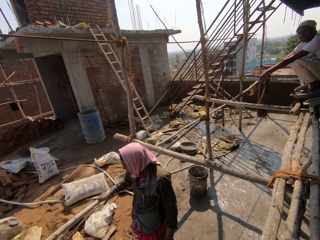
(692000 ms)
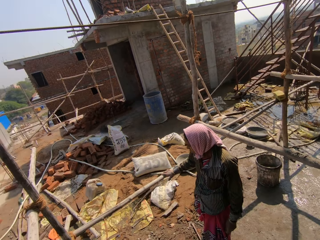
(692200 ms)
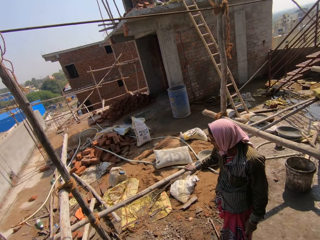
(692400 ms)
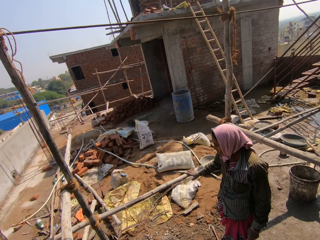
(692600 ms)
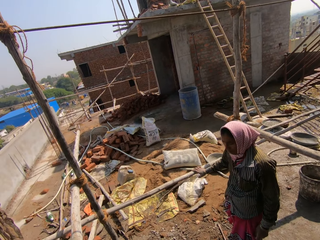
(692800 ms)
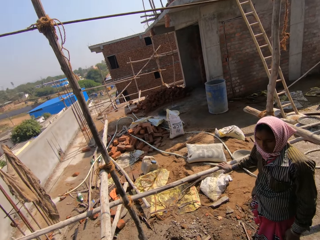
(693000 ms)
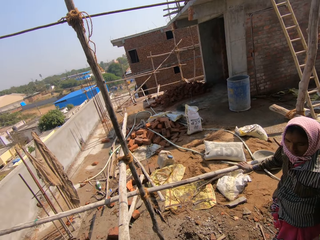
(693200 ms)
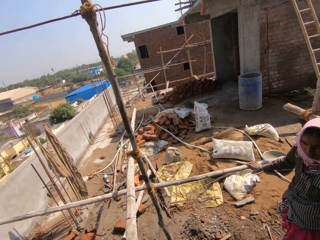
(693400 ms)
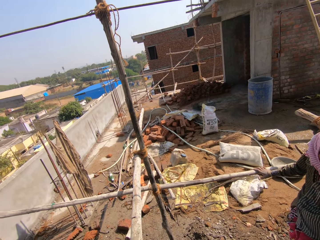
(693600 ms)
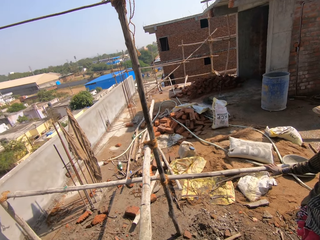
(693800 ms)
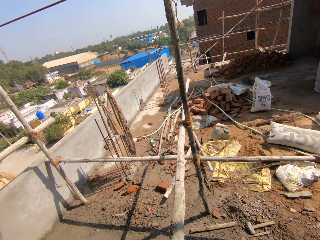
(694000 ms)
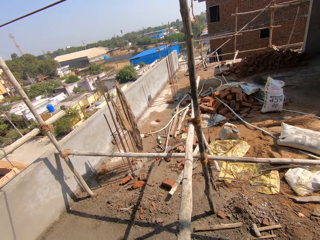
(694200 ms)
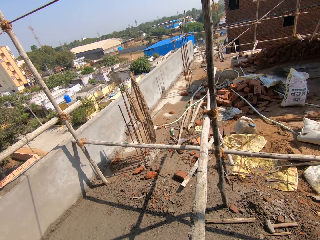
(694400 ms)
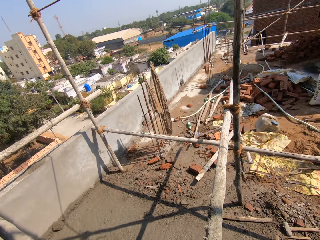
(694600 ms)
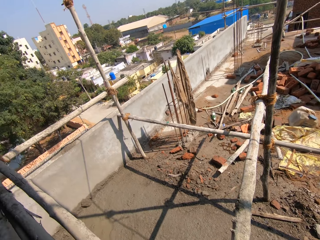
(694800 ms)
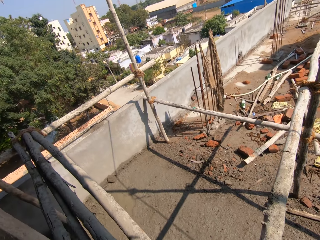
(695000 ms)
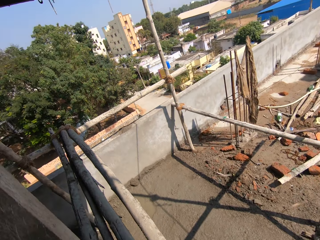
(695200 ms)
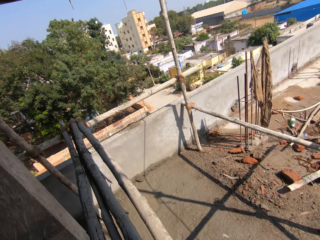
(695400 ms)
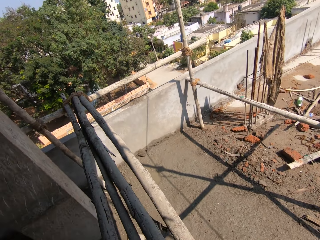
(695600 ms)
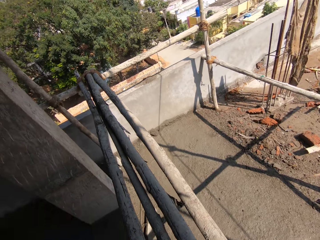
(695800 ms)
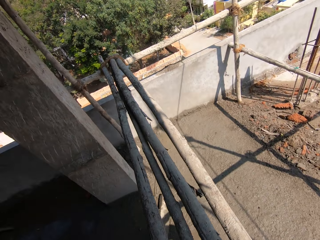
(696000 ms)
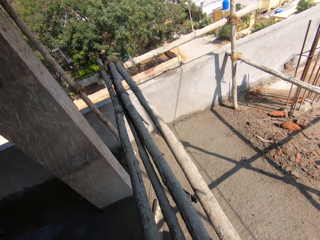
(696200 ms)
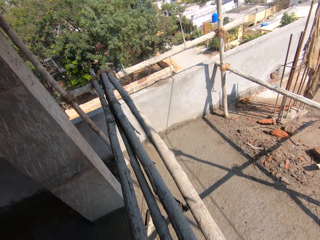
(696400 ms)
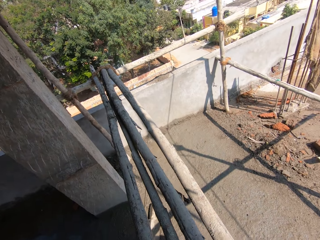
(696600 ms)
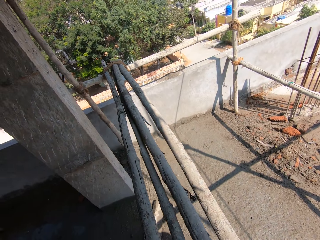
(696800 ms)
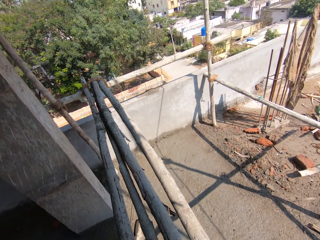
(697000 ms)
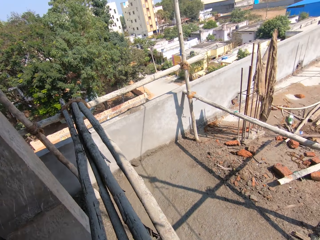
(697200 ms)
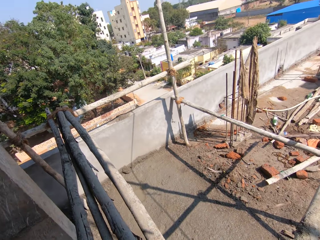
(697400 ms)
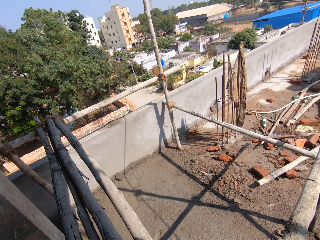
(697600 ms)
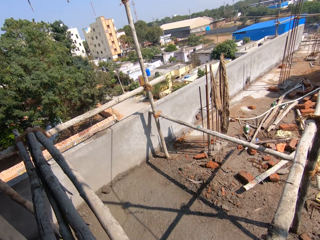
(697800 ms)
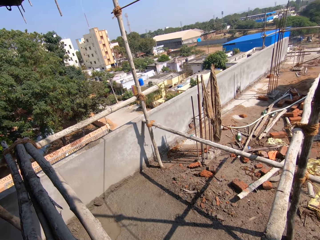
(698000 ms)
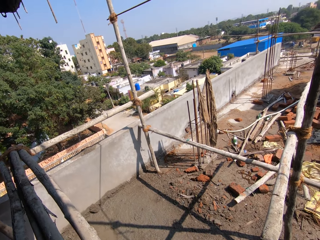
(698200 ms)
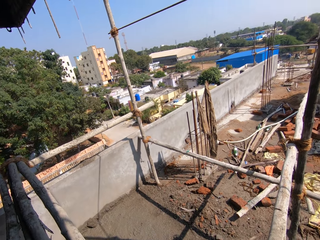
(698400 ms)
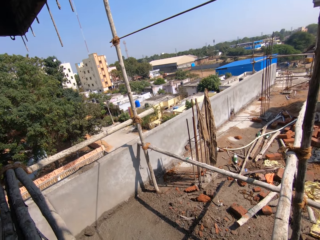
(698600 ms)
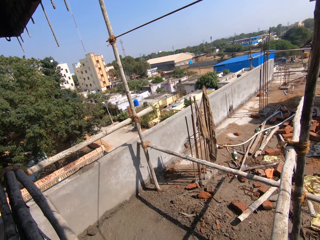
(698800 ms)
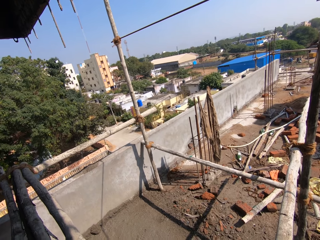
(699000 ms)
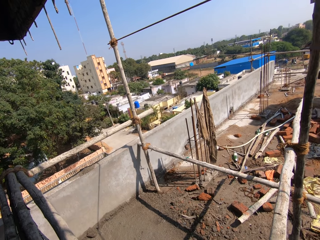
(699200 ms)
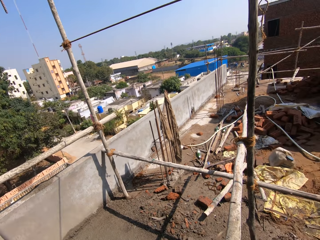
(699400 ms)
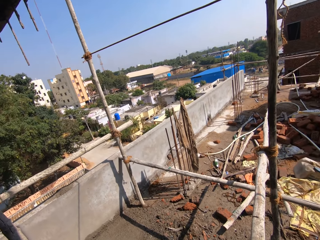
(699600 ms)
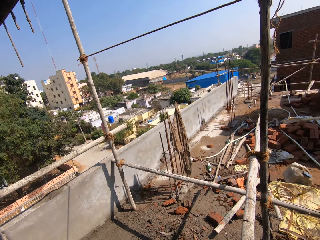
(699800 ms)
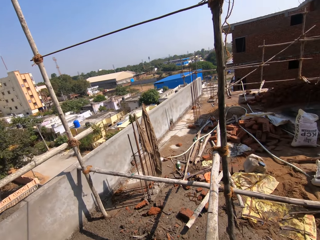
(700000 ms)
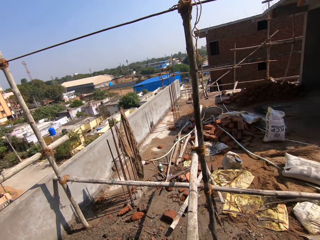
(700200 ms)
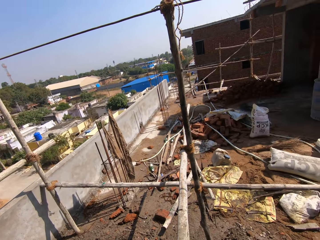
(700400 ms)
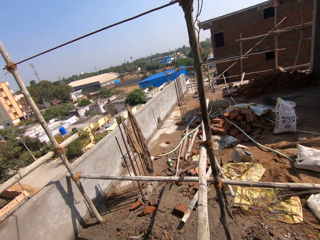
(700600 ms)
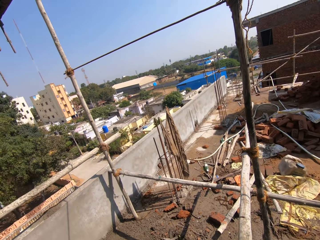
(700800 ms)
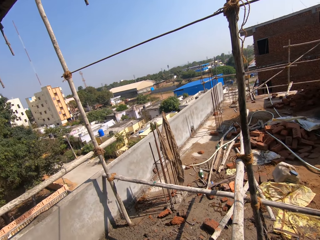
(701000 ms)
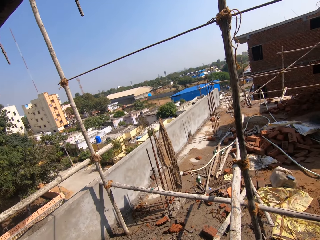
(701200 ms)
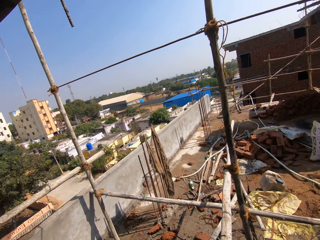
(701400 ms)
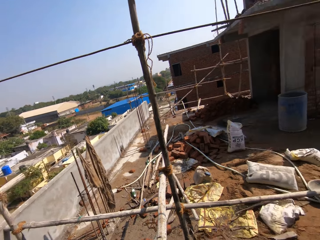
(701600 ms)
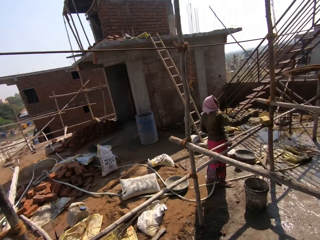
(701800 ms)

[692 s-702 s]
The camera wearer looks around the construction site.

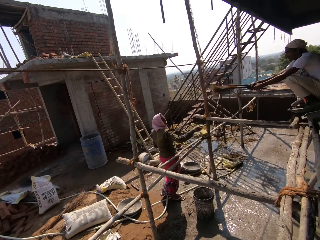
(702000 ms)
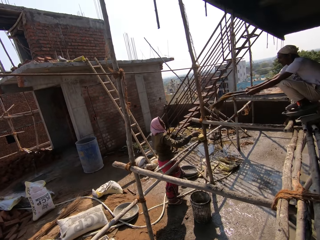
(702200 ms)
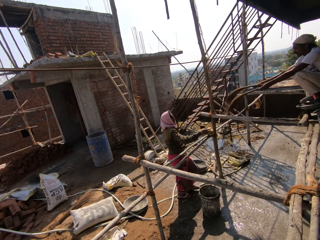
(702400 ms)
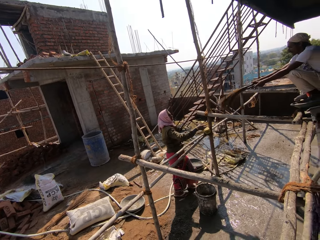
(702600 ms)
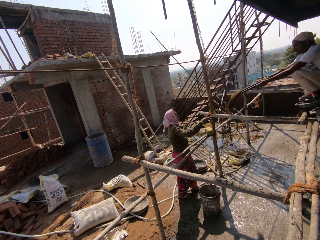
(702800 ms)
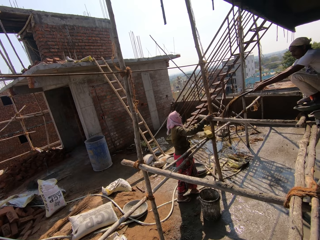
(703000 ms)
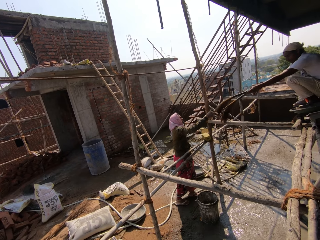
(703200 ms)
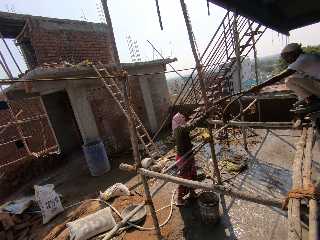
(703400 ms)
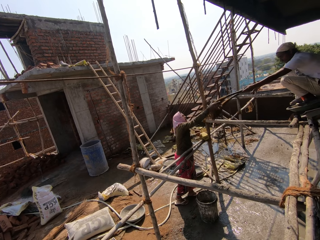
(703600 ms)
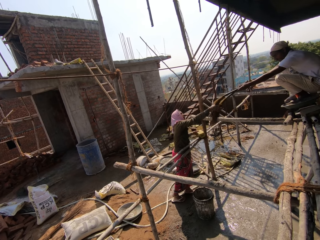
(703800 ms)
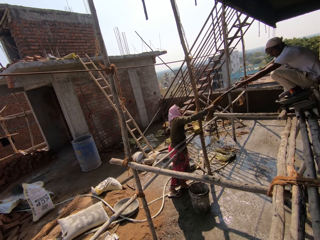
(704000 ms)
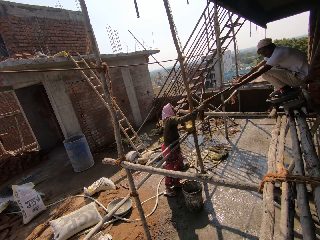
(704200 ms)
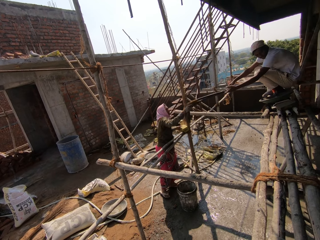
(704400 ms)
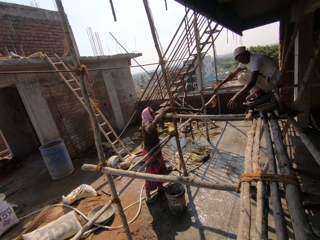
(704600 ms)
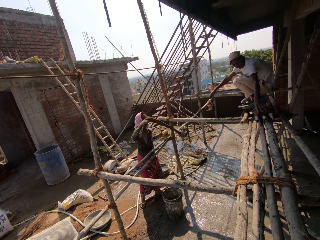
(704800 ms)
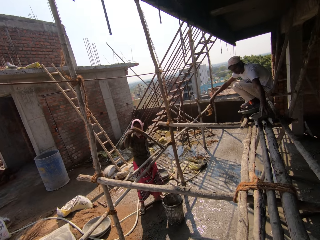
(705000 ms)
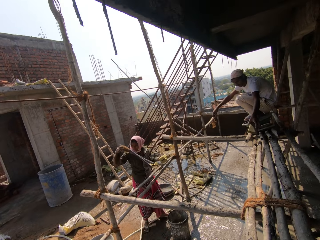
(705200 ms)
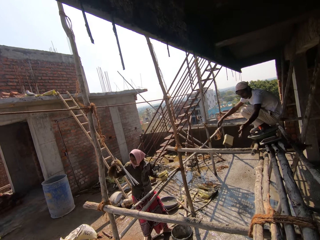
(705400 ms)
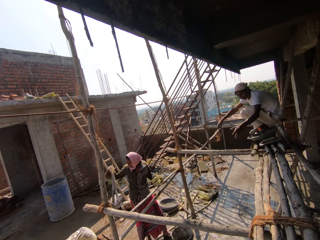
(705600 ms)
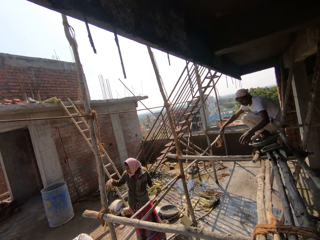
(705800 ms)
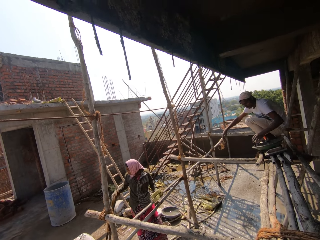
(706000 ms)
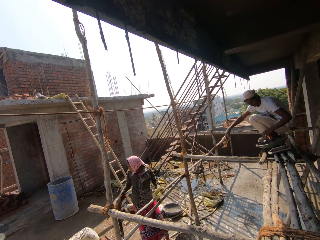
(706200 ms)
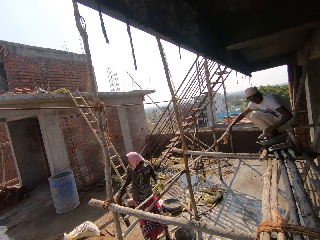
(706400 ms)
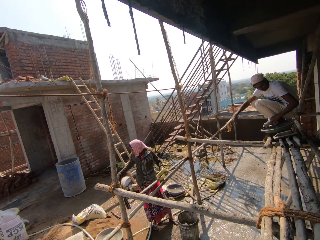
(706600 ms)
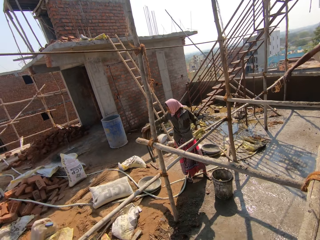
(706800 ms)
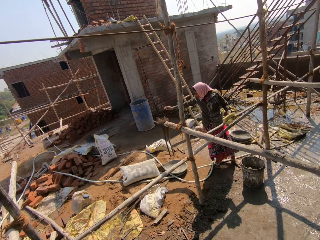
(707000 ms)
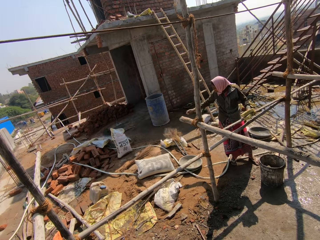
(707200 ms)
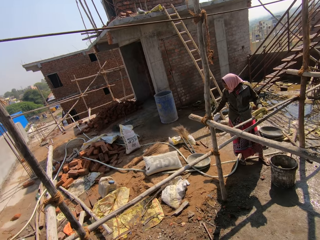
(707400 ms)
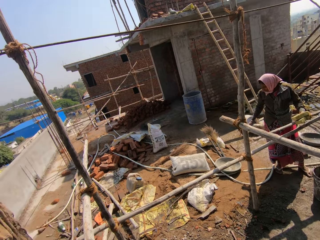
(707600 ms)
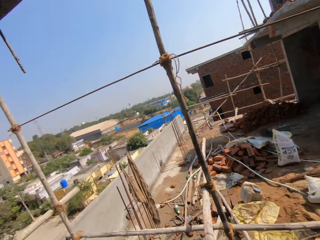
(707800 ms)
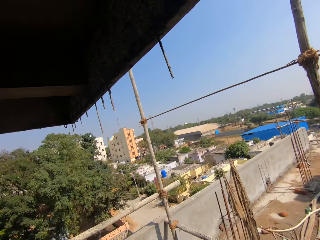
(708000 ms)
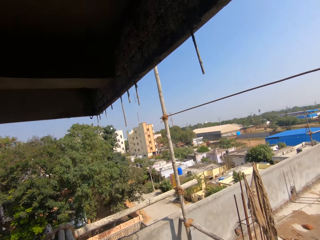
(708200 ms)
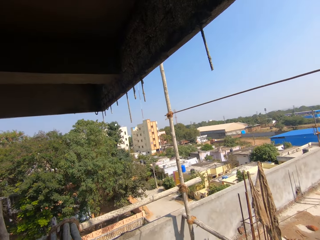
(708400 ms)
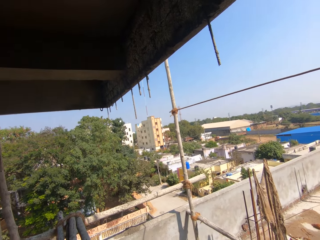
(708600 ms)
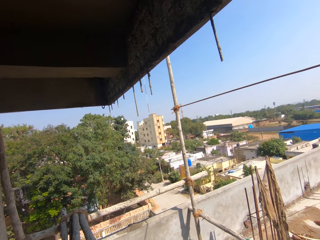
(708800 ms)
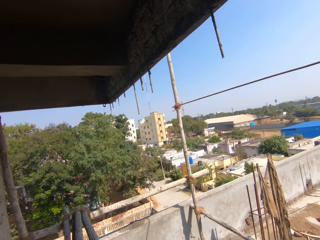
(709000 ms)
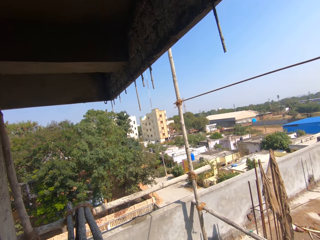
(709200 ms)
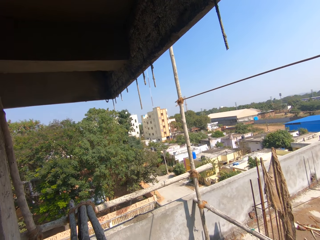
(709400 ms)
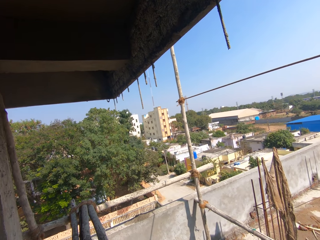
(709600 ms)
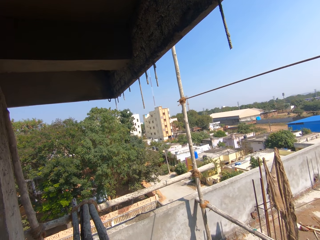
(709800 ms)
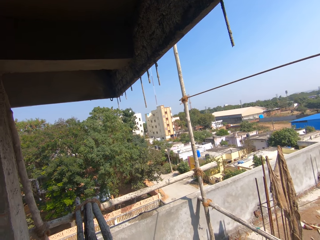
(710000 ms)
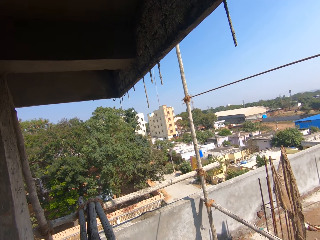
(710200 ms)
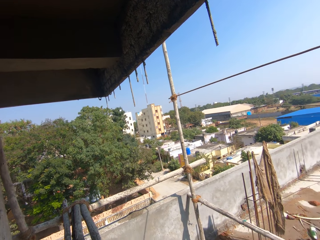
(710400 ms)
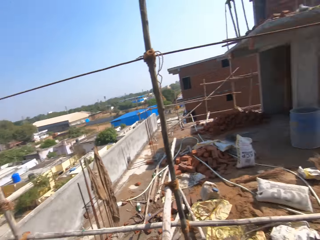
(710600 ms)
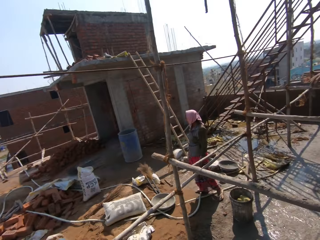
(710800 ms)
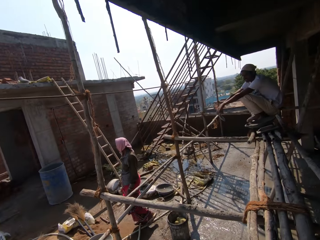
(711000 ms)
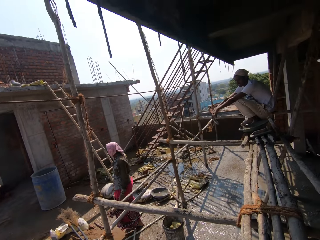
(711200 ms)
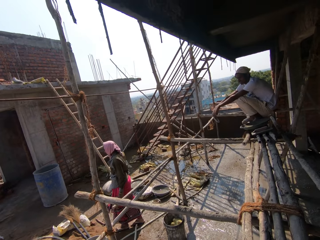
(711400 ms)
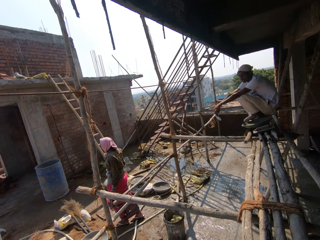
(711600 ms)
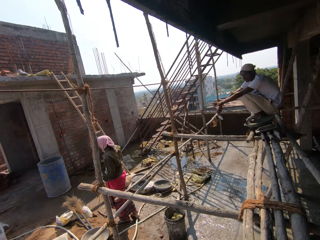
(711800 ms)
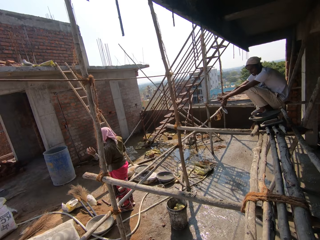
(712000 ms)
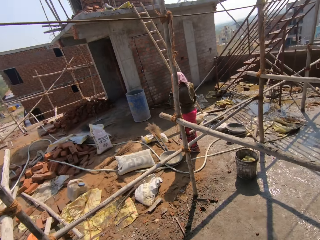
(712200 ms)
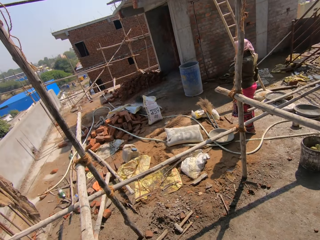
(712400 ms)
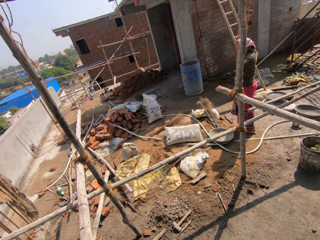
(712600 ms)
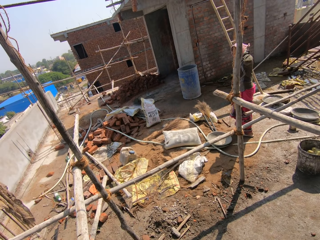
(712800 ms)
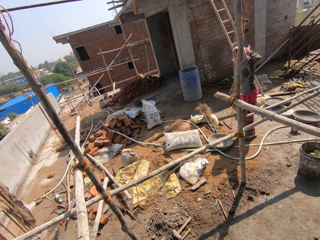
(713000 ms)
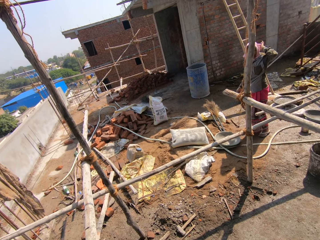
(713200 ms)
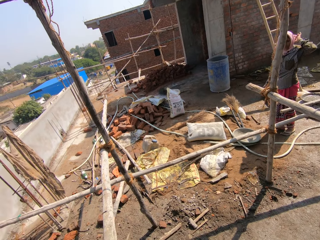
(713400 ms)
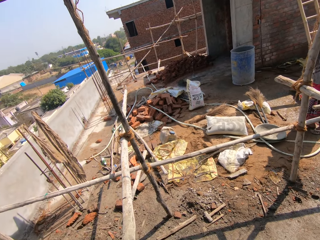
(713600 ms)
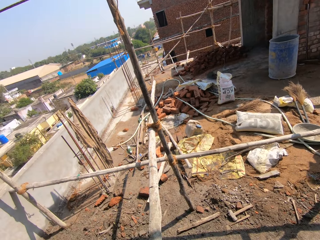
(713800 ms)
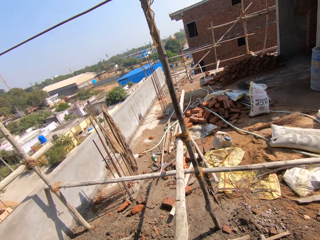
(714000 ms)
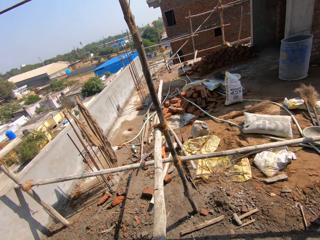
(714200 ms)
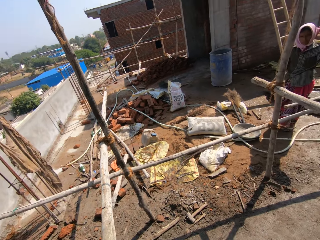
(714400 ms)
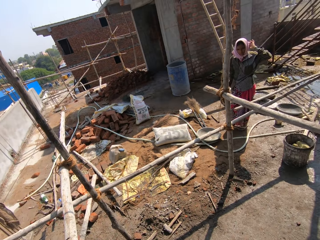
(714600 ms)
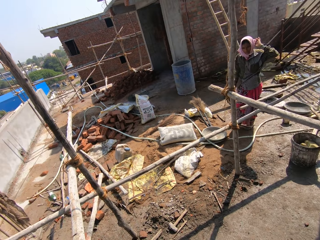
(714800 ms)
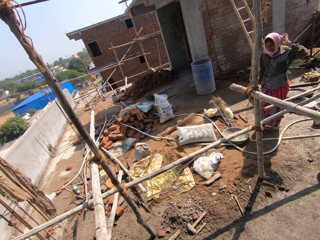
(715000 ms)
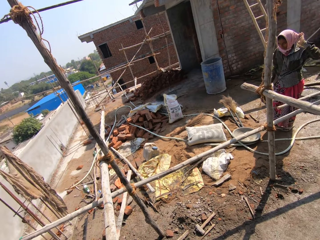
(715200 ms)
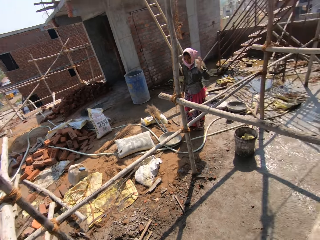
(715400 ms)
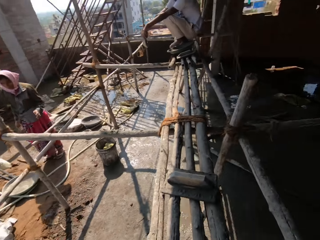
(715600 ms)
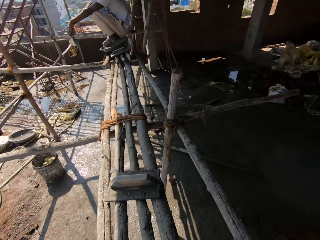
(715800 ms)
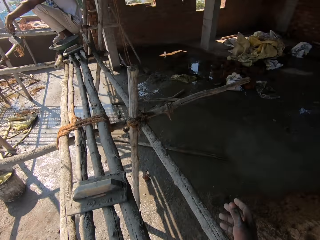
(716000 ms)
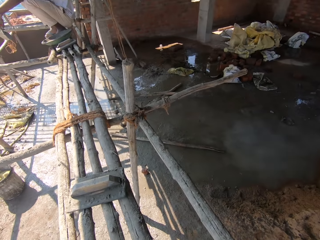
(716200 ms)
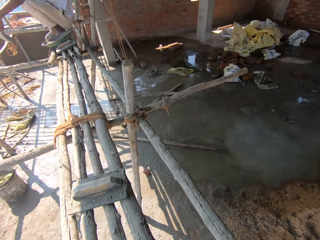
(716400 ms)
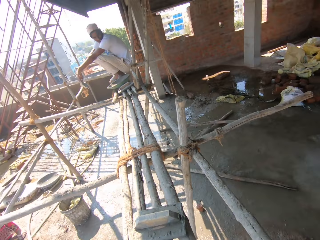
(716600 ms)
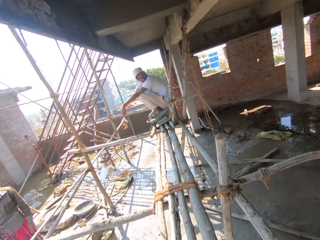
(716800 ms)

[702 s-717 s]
A woman stands beside the wood rod. The woman stretches her hand. A man hands the woman the broom. The woman picks the broom from the man. The man picks up a brick and throws the brick on the ground. The man moves wood with the left hand. The woman drops the broom on the ground. The camera wearer looks around the construction site. The woman lifts her hand. The camera wearer interacts with the woman. The woman scratches her head. The camera wearer looks around the construction site.
